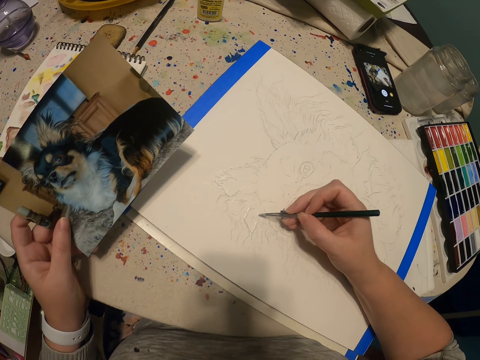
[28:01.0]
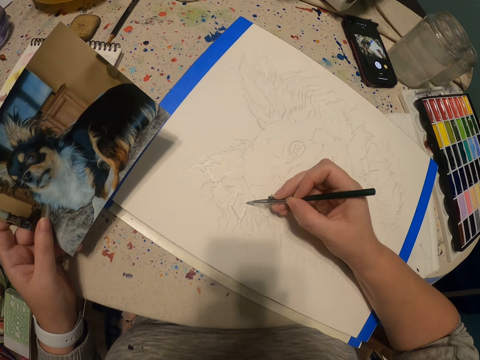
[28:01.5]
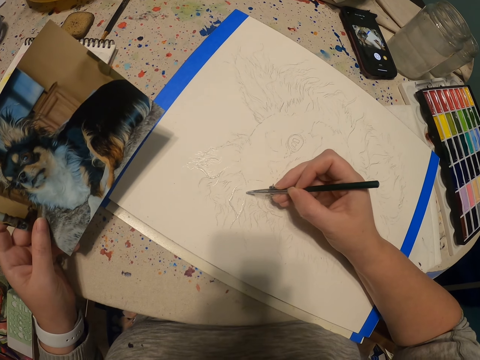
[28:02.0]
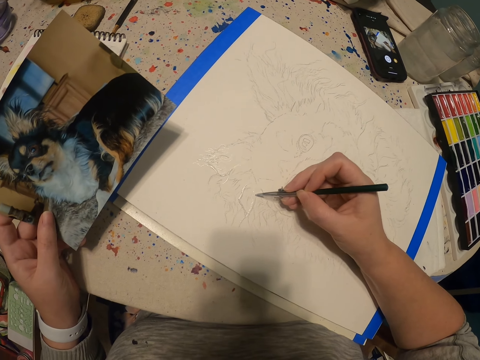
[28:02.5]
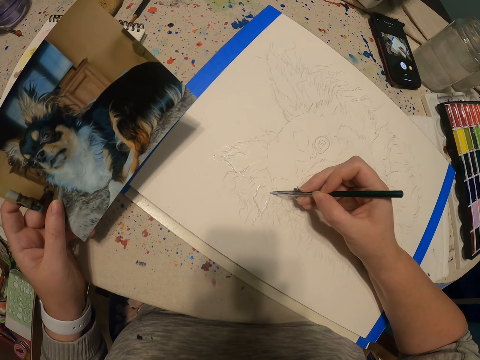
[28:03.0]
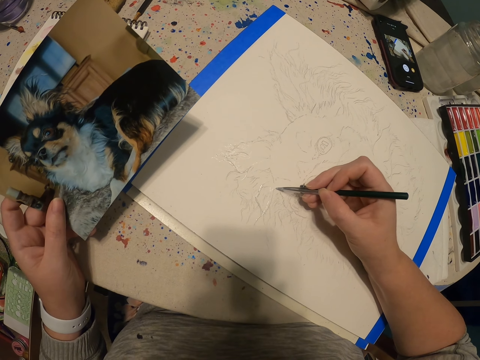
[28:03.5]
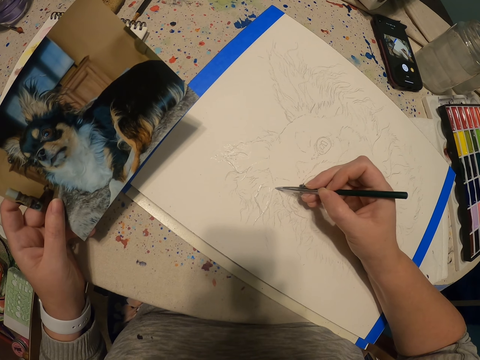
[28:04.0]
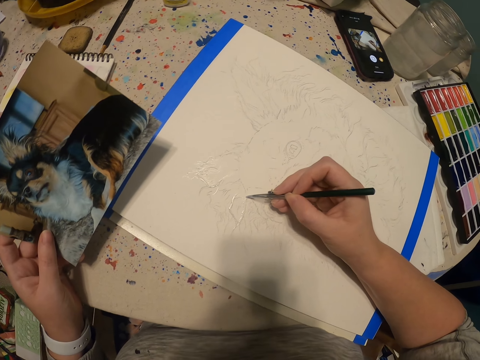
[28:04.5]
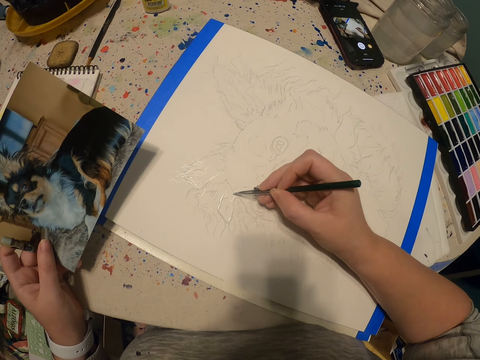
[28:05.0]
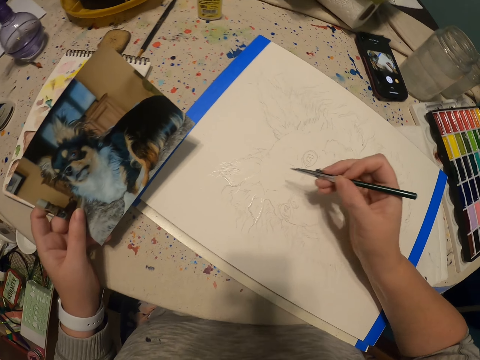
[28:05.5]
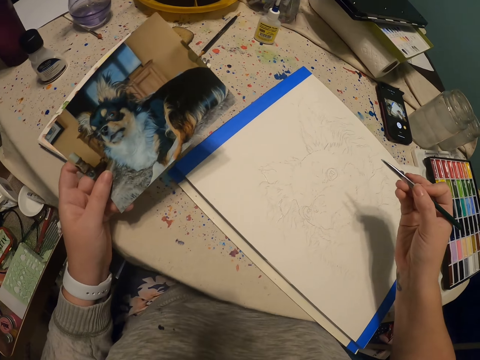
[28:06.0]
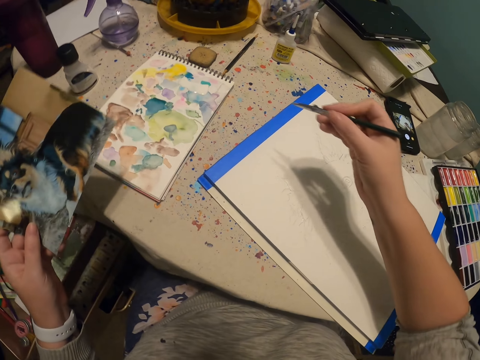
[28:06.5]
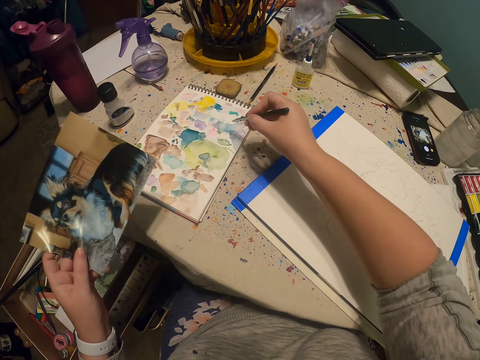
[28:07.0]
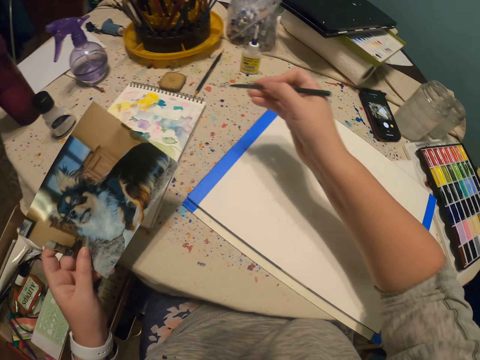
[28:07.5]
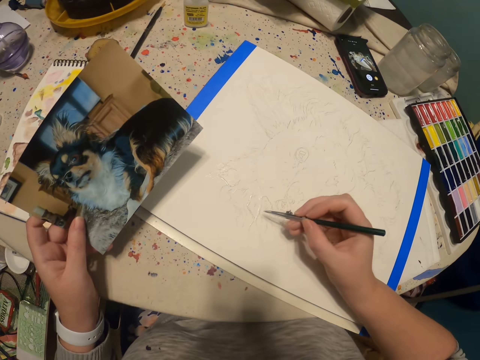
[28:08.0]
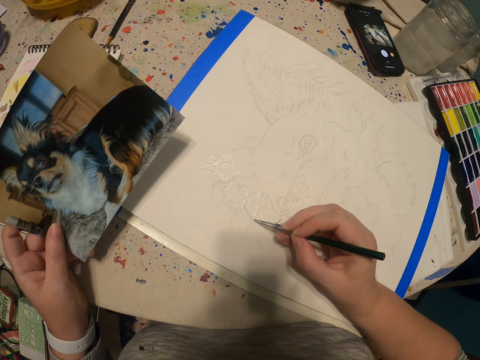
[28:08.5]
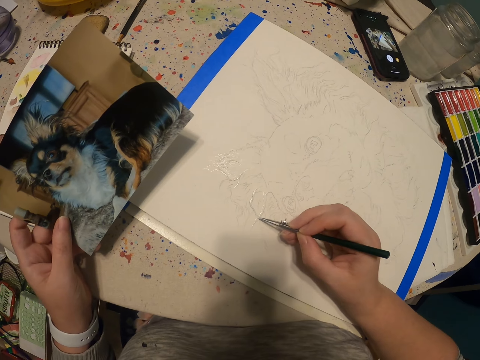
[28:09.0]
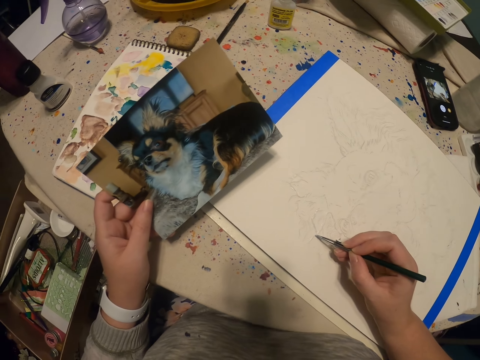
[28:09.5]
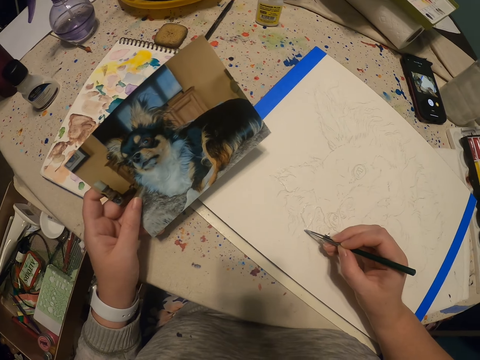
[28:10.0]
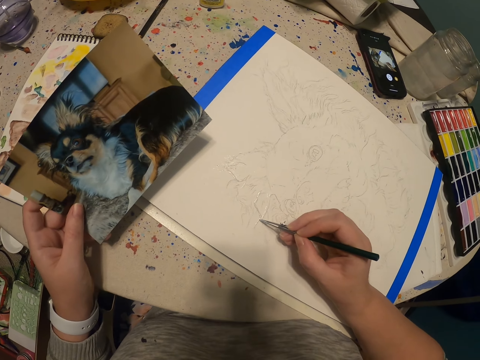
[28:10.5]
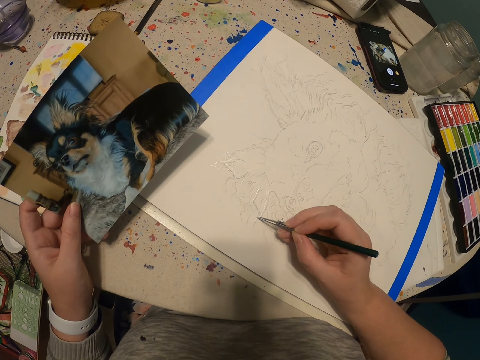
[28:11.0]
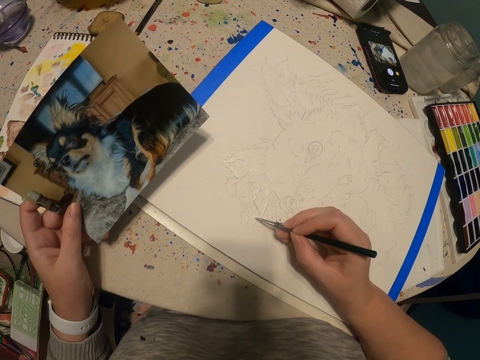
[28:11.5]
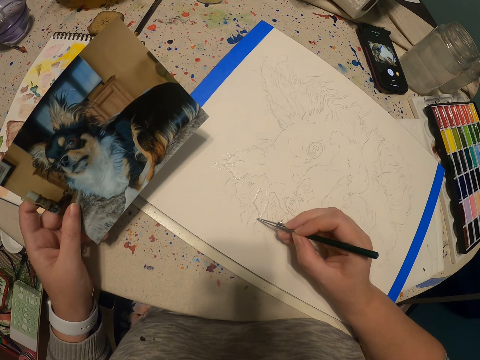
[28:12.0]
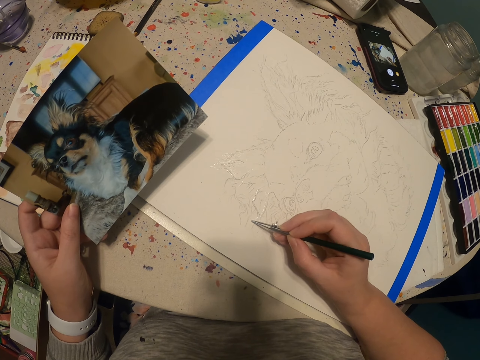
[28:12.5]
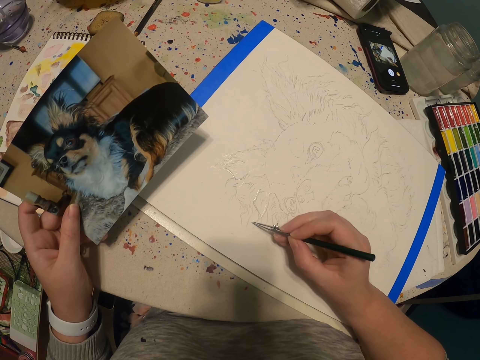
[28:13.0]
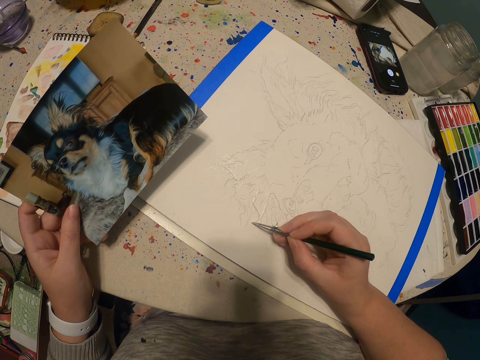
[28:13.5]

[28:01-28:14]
The camera wearer moves a hand from a table. They scoop paint on a book with a paint pen. They put ink on a pen. They put a hand on the table. They paint a sketch on the book with the paint pen.

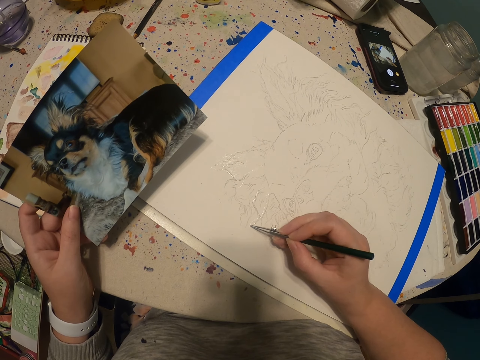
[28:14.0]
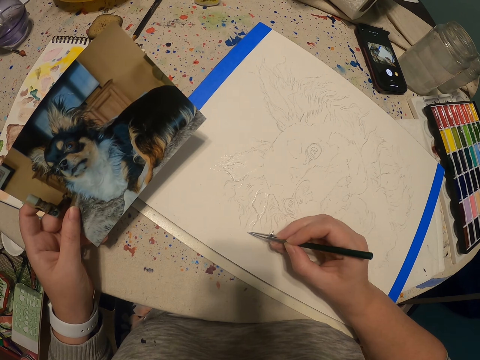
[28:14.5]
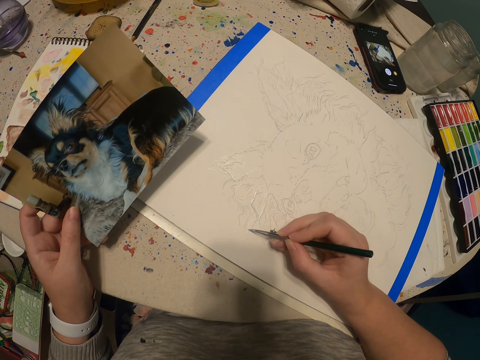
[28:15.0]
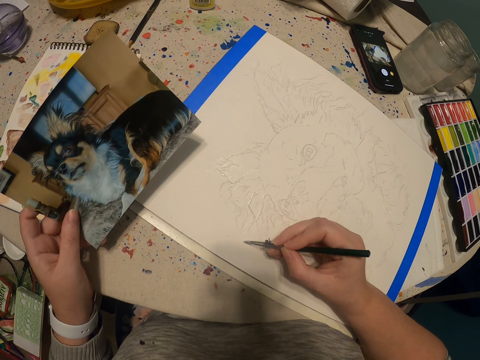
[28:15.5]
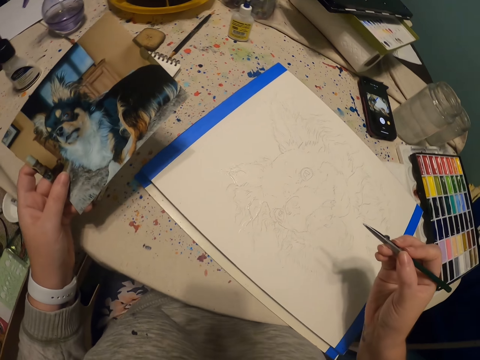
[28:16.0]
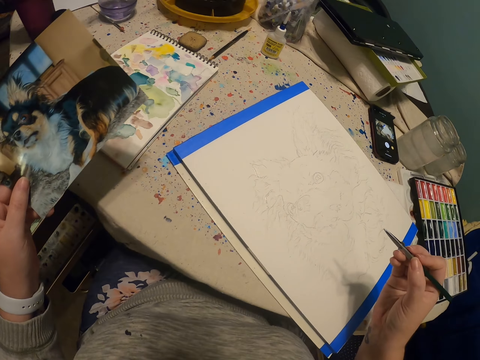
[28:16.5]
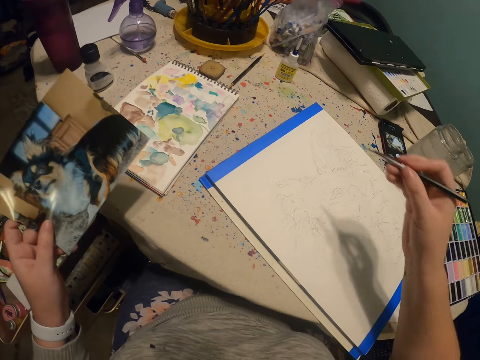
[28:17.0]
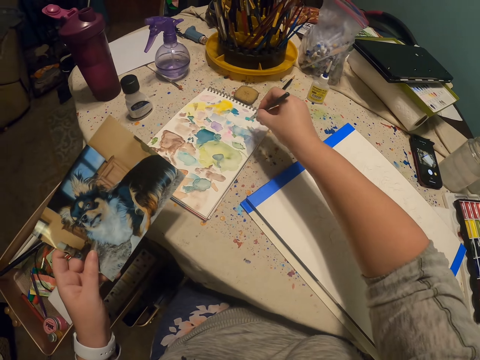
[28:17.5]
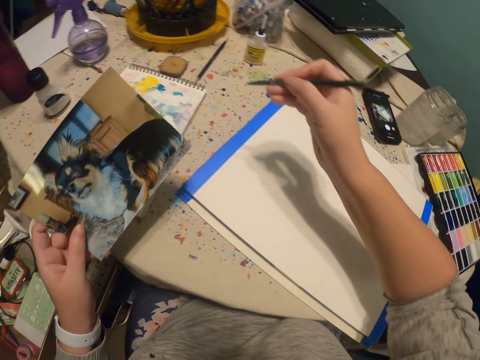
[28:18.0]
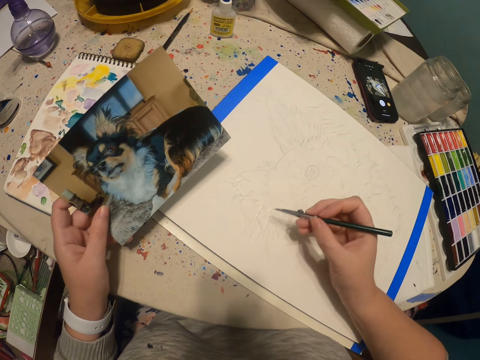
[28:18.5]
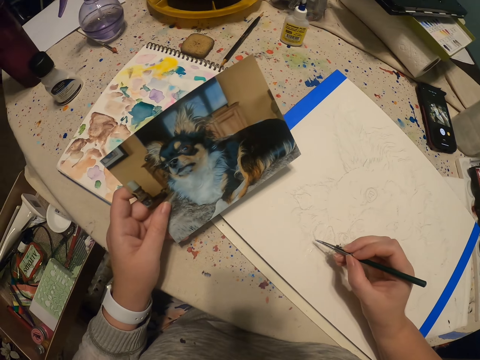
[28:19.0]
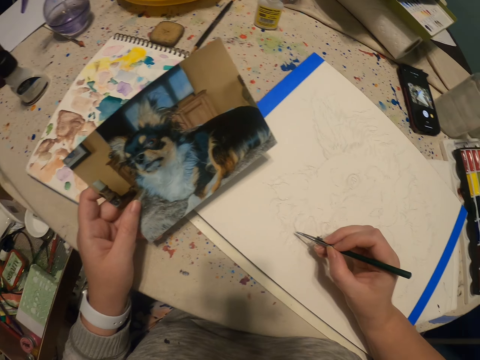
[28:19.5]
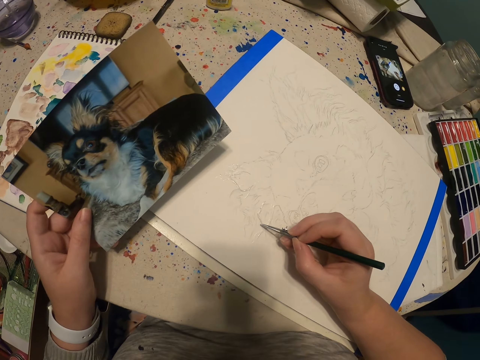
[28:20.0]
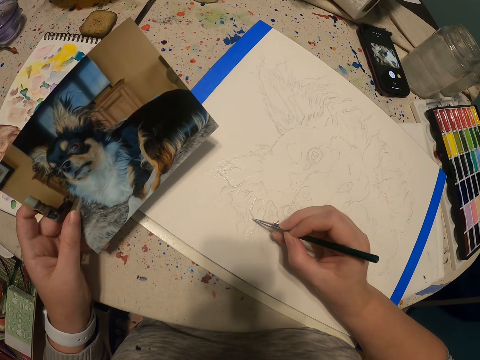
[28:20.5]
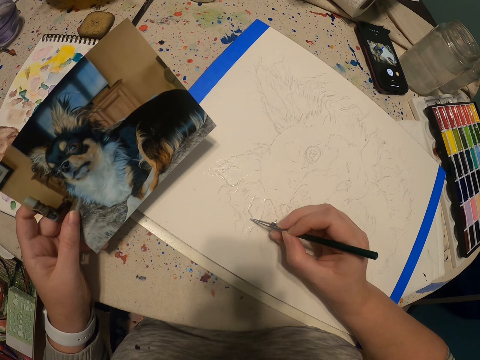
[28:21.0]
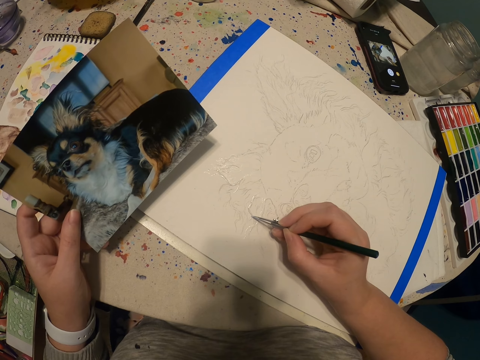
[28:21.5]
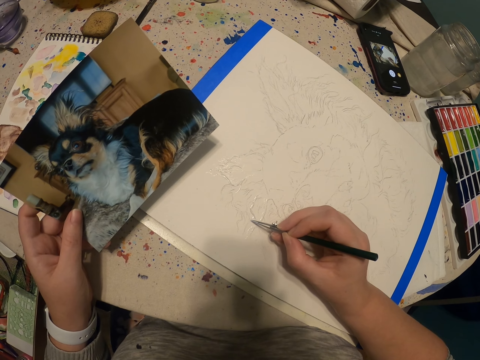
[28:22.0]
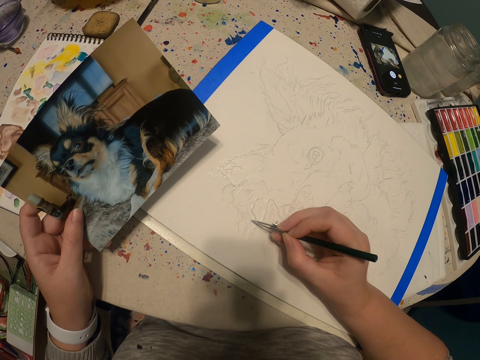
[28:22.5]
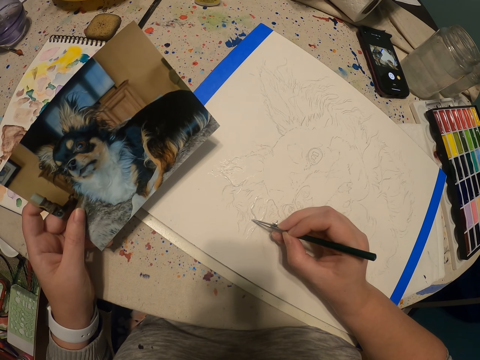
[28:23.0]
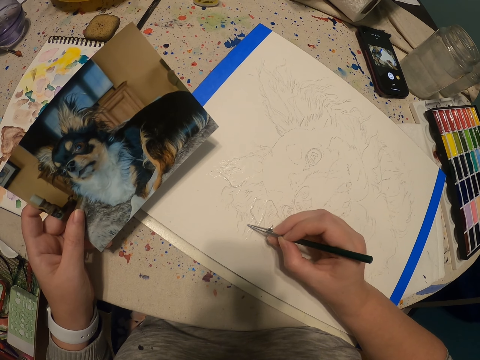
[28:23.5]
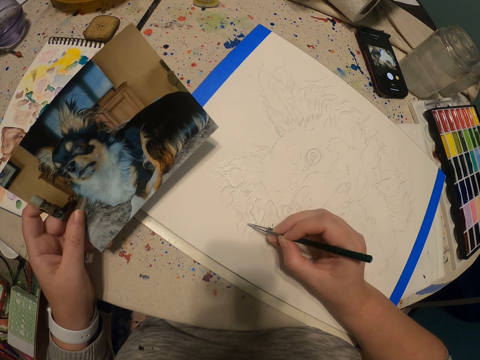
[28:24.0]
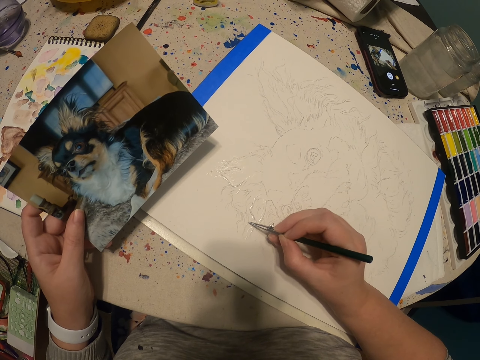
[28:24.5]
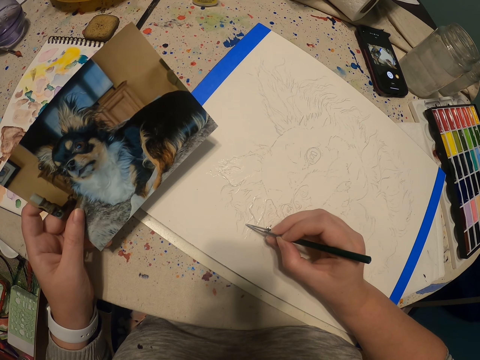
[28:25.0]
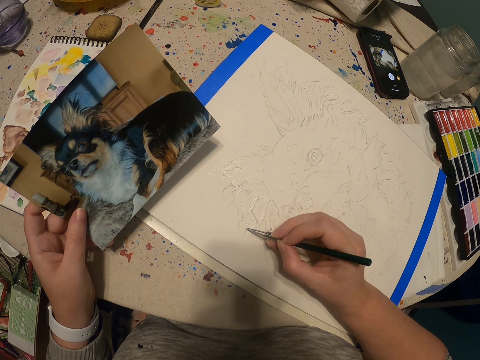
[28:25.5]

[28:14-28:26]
The camera wearer moves a hand from a table. They put ink on a pen. They scoop paint on a book with a paint pen. They put a hand on the table. They paint a sketch on the book with the paint pen.

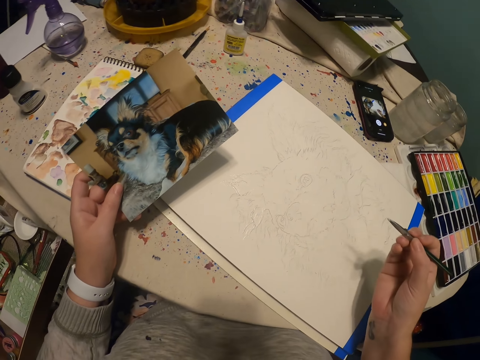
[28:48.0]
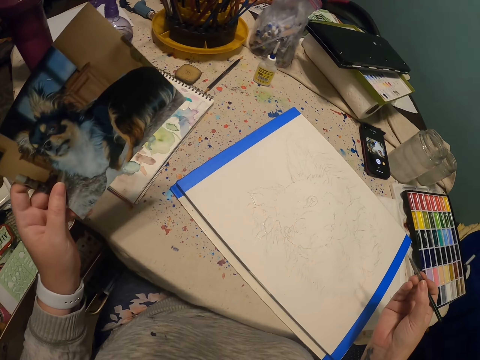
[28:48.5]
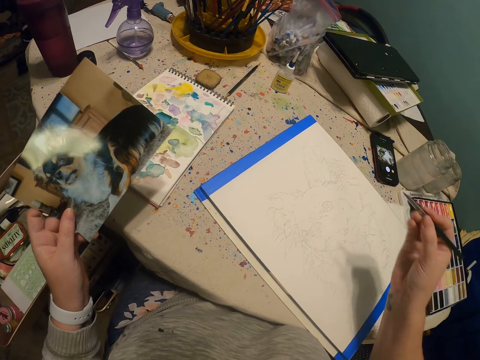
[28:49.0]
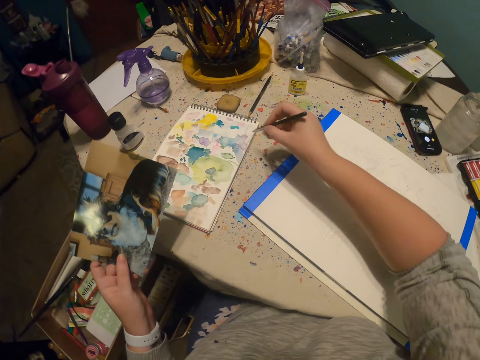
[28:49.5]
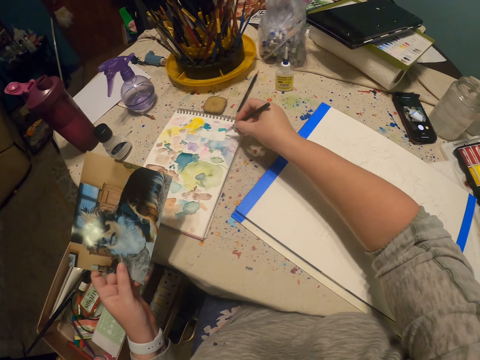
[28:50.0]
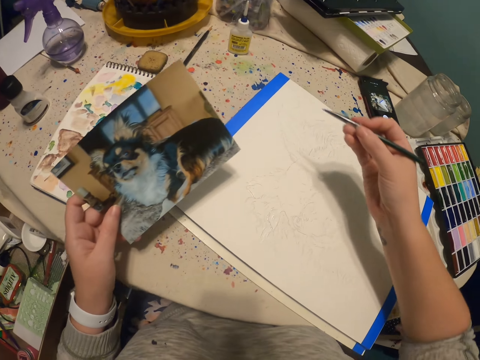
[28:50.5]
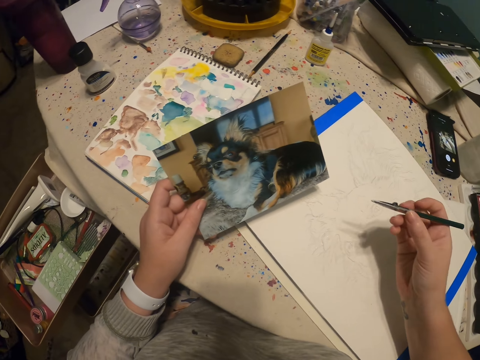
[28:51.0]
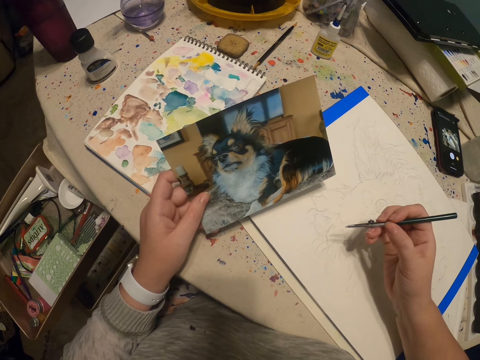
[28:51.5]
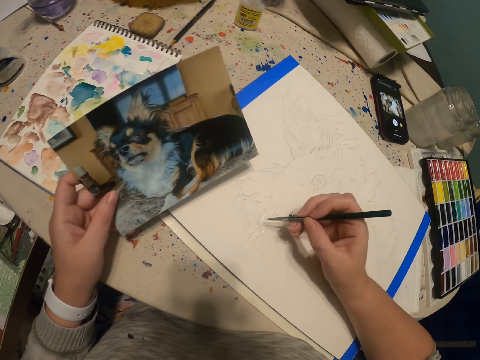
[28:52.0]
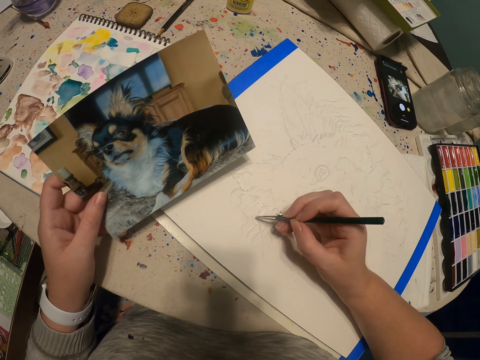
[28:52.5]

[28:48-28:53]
The camera wearer puts ink on a pen. They scoop paint on a book with a paint pen.
